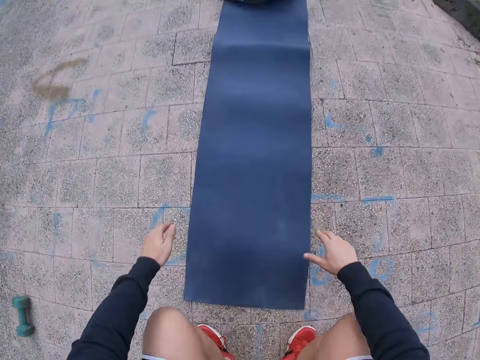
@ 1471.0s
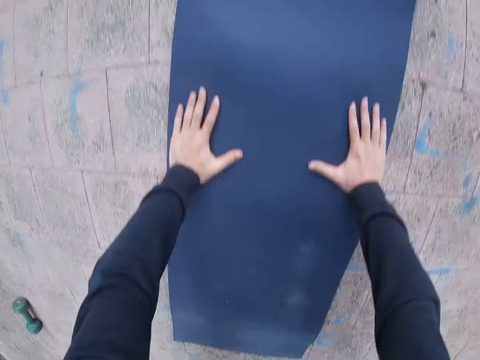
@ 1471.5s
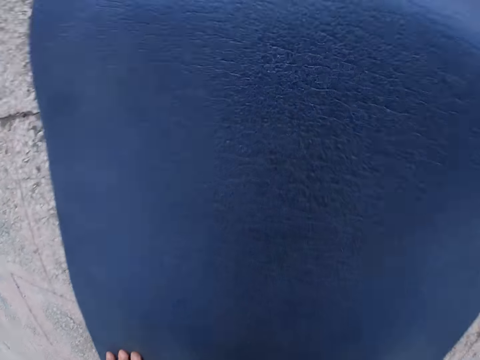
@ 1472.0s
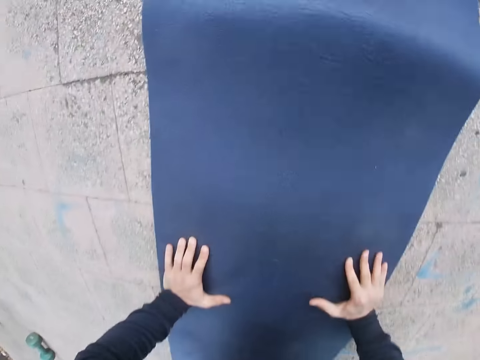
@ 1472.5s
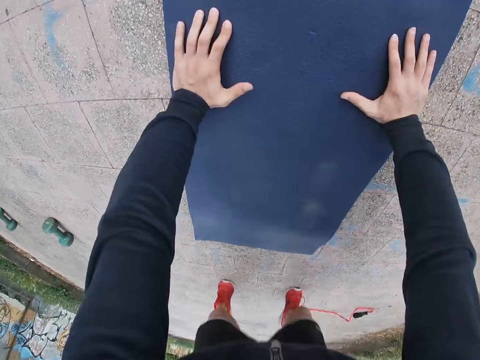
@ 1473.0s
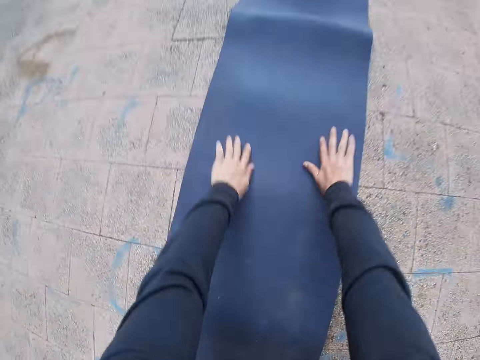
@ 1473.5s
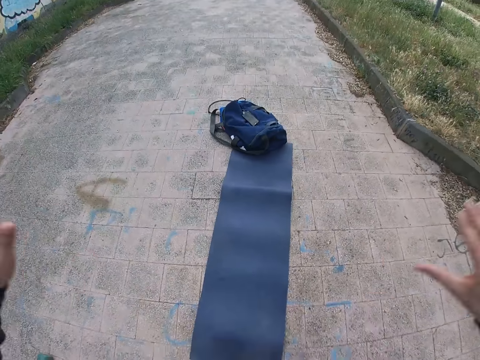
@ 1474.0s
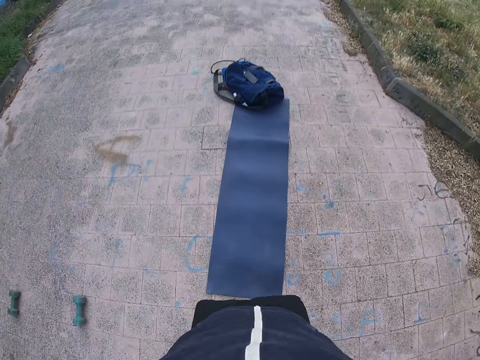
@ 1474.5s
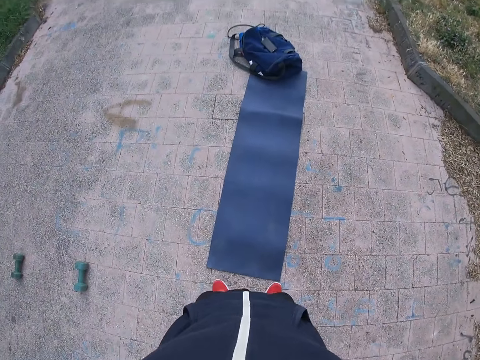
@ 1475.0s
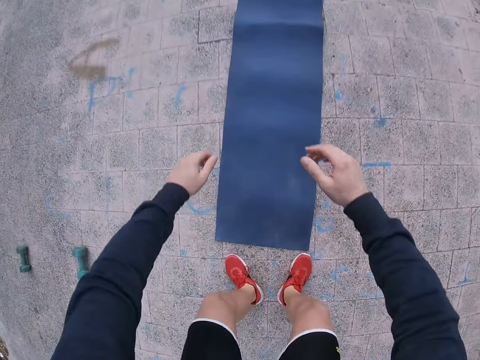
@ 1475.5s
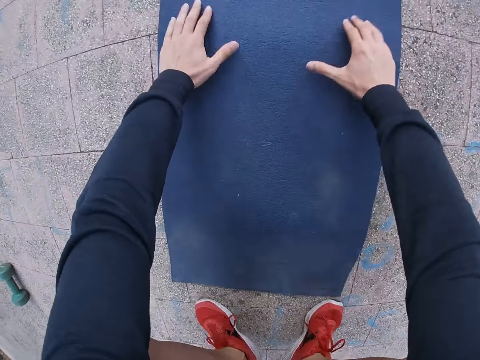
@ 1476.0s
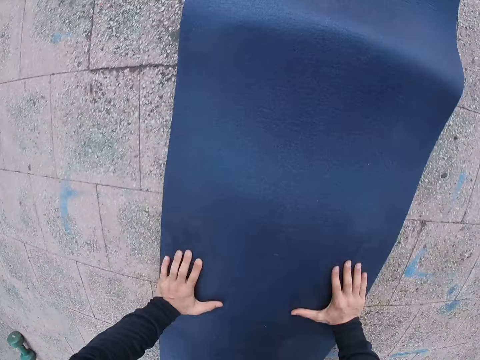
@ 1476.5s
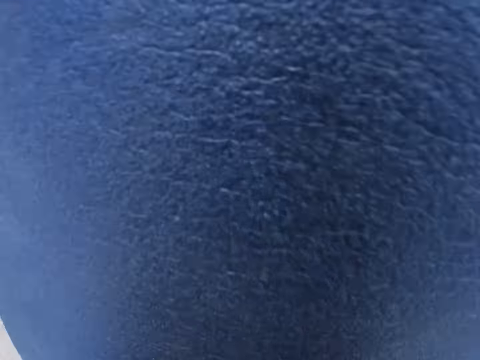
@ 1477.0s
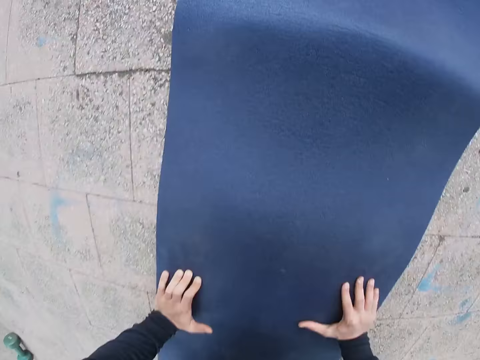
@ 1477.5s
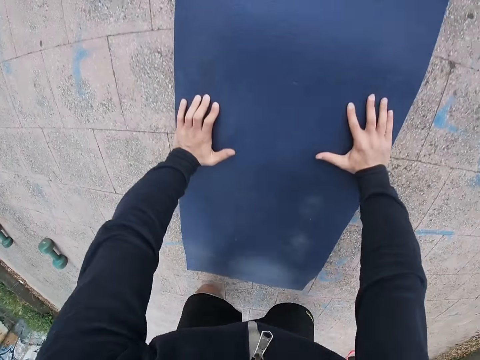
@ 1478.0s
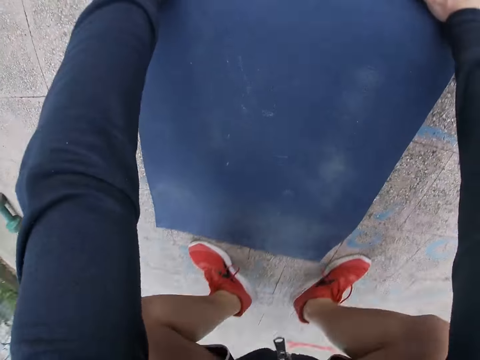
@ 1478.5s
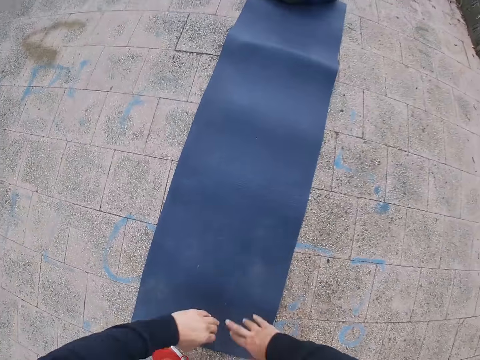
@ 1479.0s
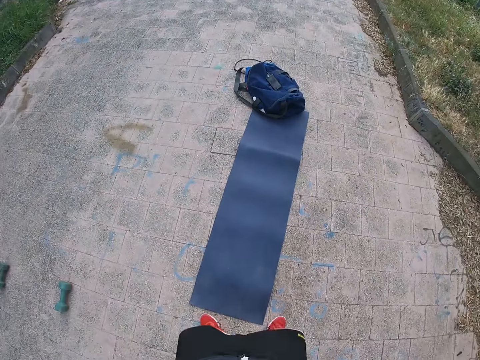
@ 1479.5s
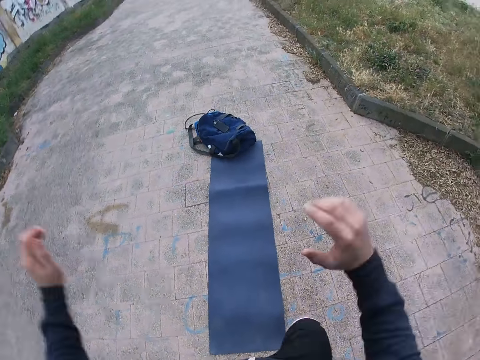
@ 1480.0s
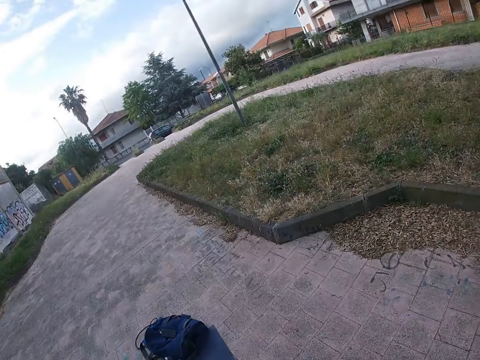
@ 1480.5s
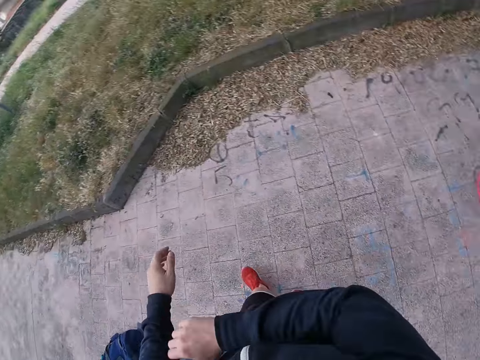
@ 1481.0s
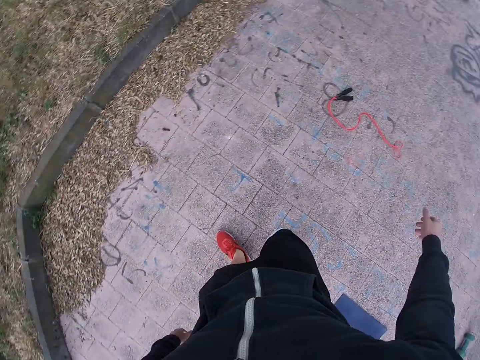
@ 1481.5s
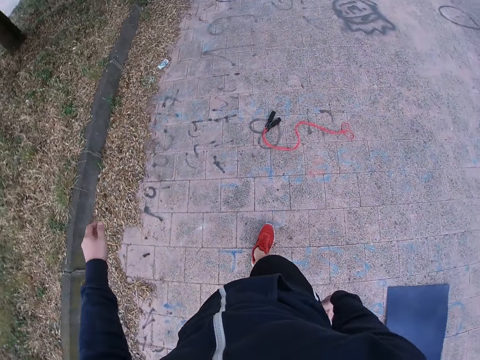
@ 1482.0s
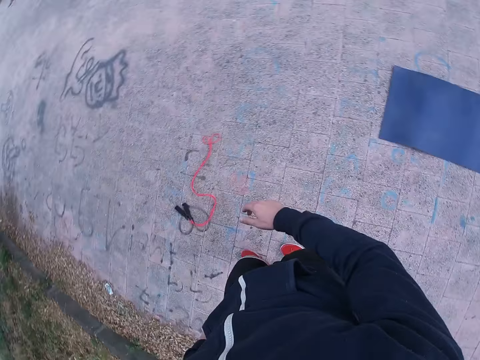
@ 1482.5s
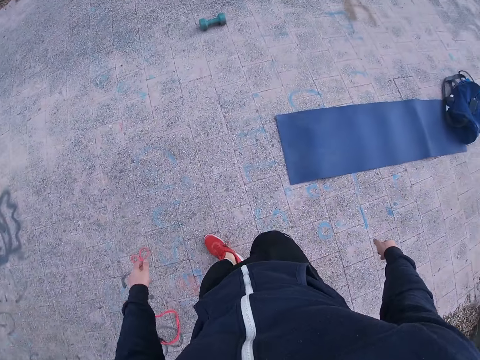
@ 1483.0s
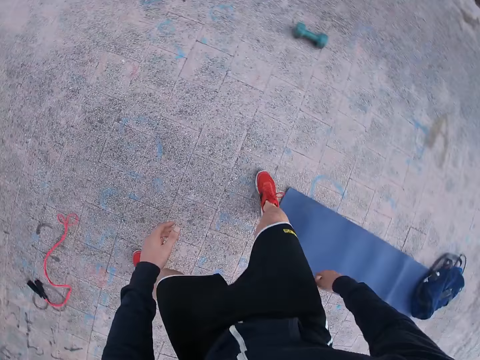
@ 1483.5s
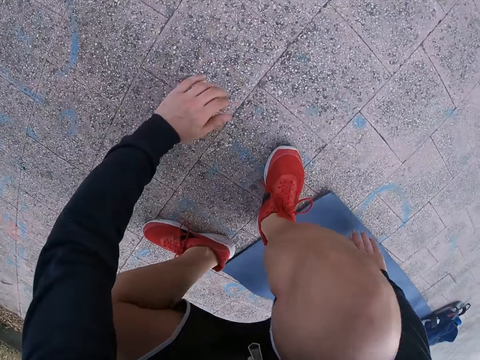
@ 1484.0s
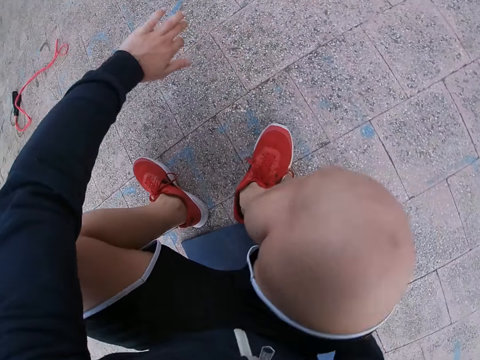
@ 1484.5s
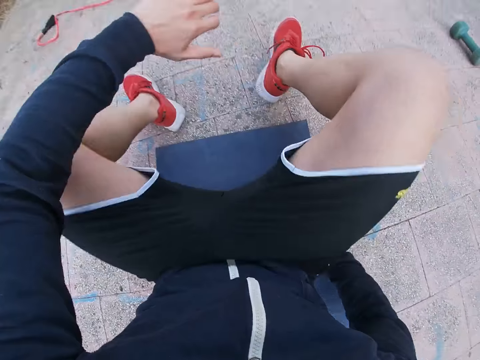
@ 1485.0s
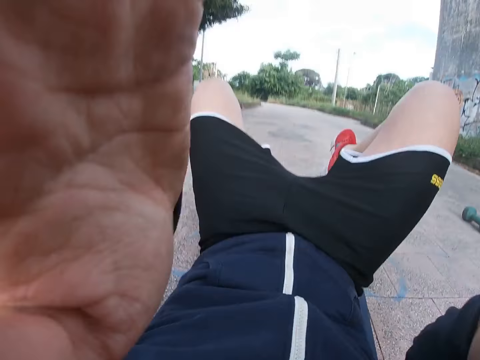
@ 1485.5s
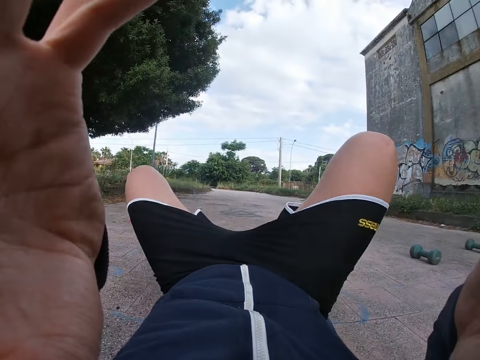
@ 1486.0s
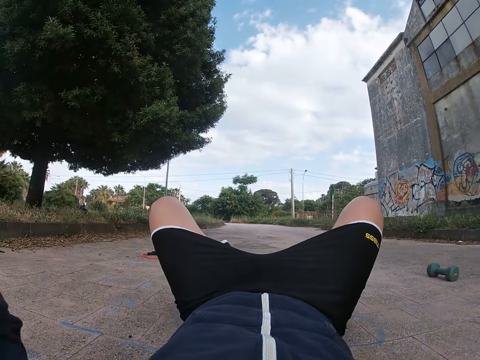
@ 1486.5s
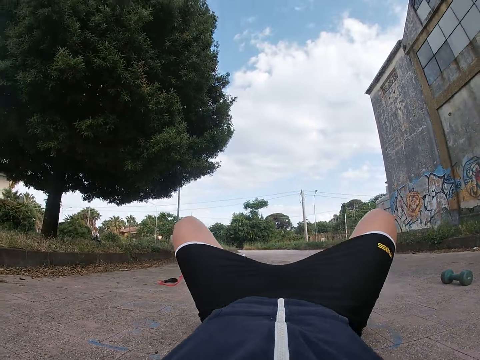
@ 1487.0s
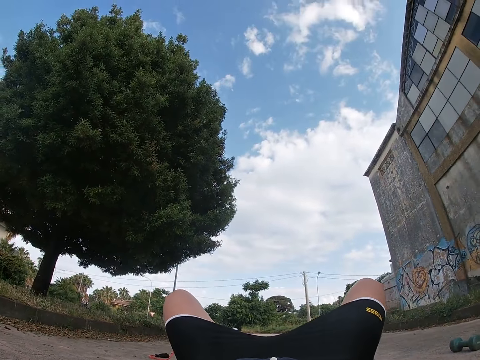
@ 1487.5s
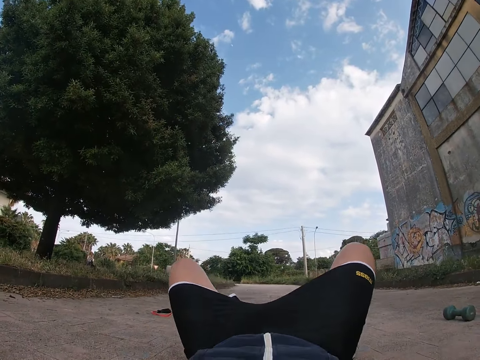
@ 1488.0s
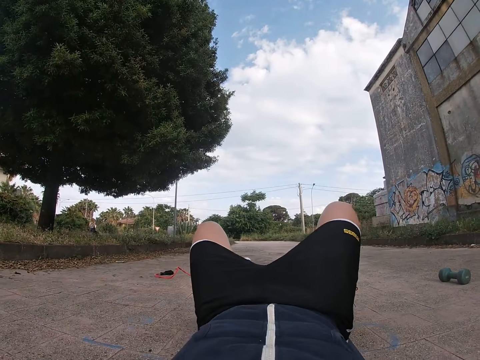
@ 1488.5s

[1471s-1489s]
The camera wearer walks around. He lies on the yoga mat. He sits on the mat. He adjusts the camera. He lies on his back.

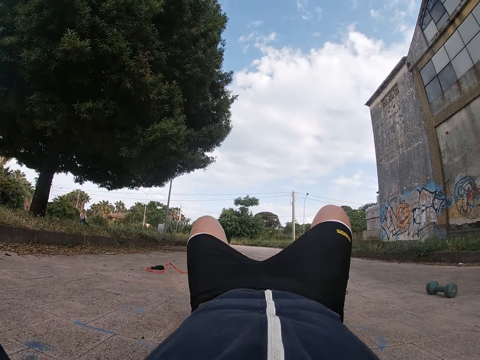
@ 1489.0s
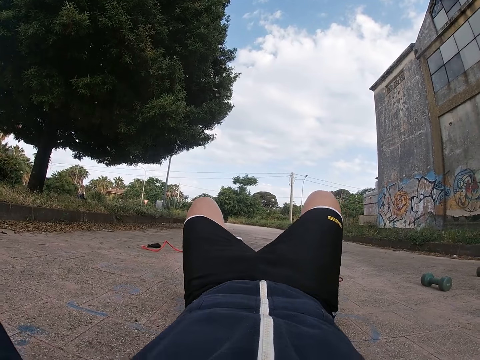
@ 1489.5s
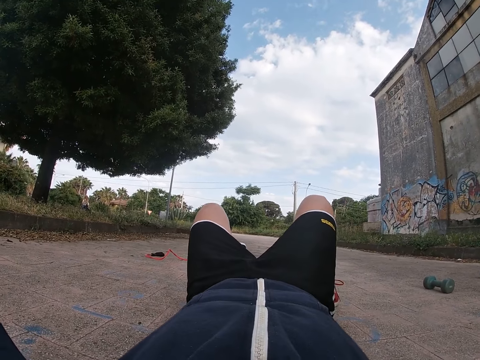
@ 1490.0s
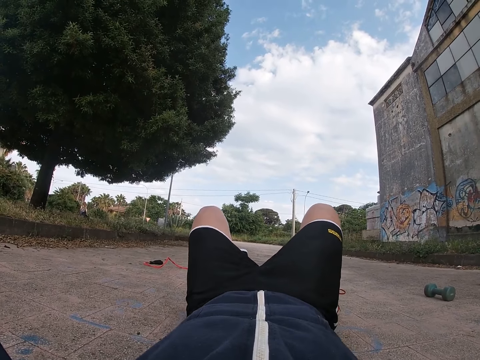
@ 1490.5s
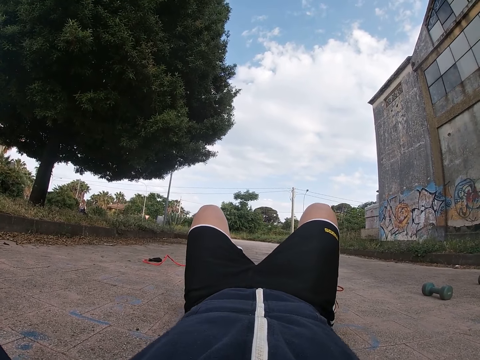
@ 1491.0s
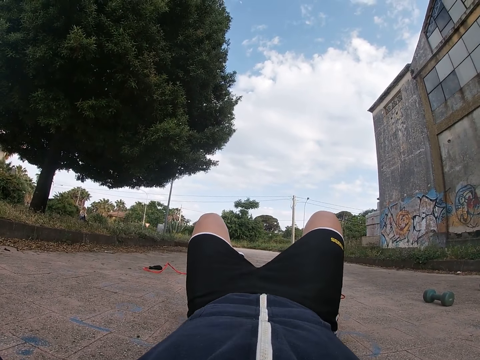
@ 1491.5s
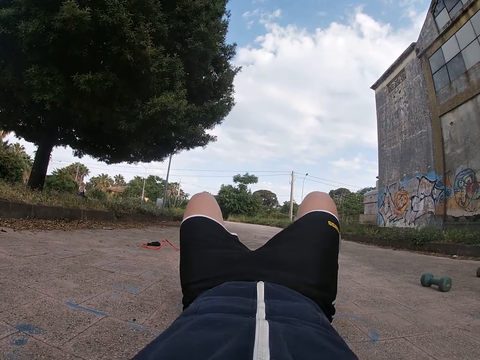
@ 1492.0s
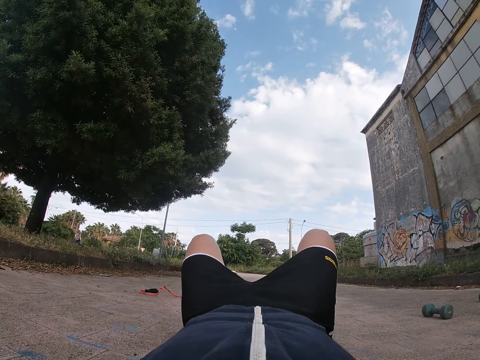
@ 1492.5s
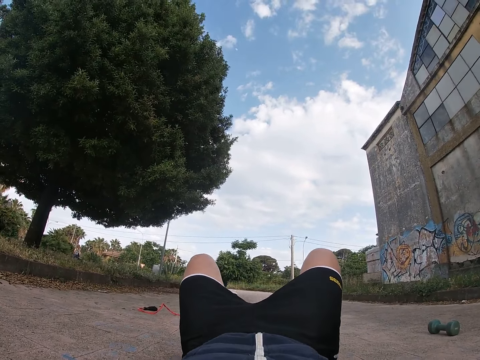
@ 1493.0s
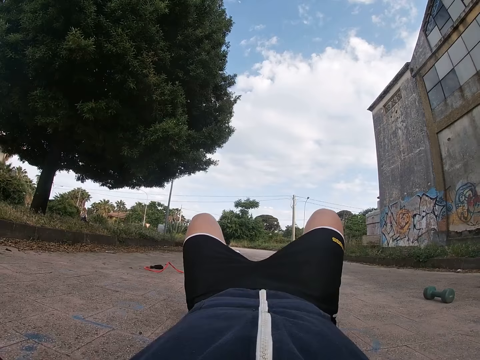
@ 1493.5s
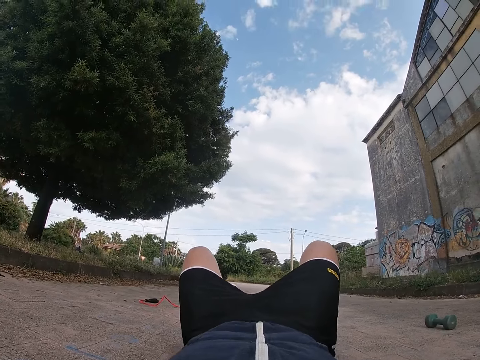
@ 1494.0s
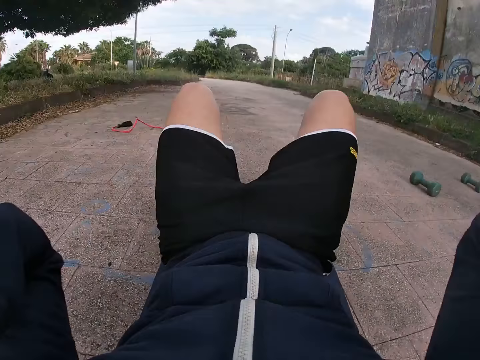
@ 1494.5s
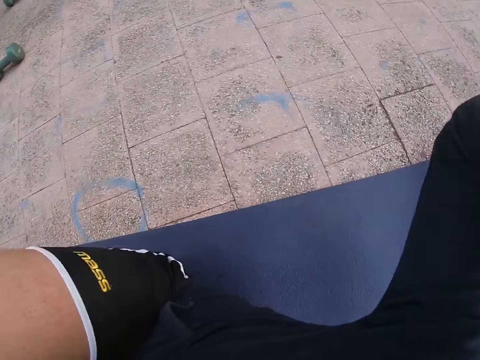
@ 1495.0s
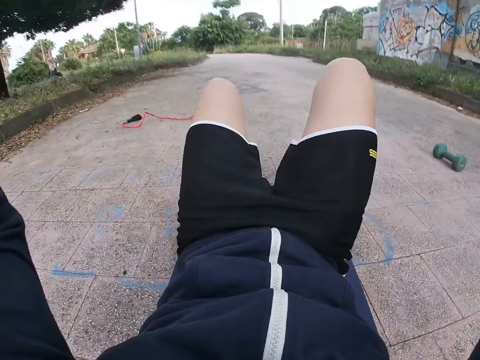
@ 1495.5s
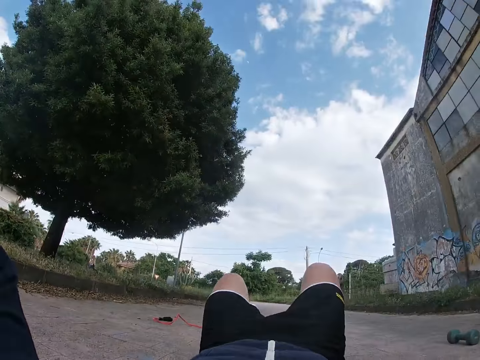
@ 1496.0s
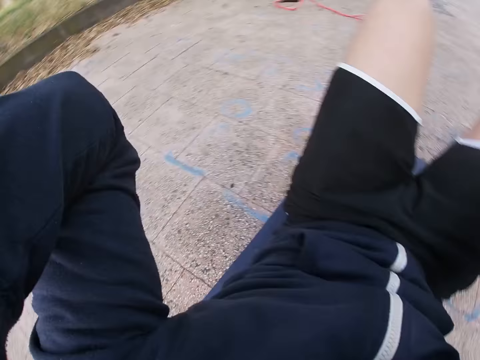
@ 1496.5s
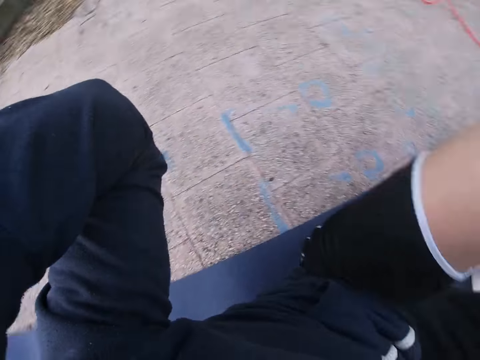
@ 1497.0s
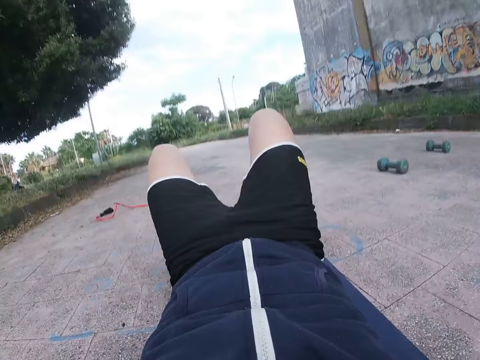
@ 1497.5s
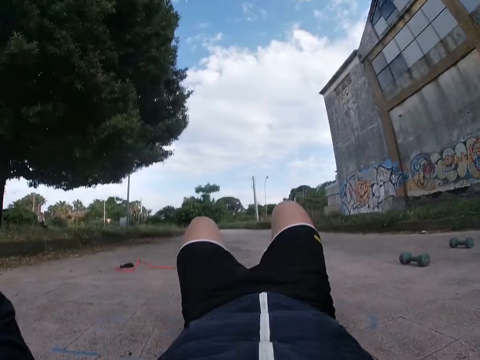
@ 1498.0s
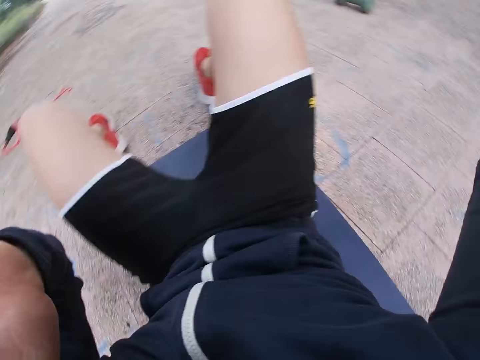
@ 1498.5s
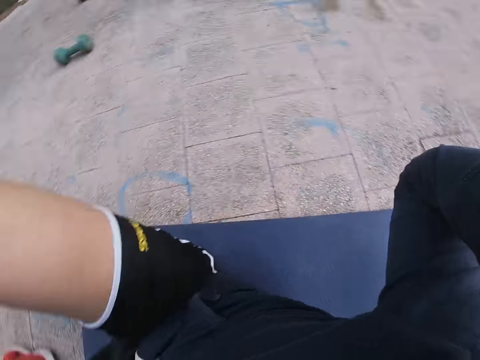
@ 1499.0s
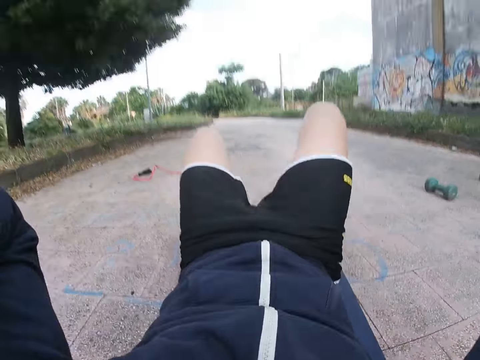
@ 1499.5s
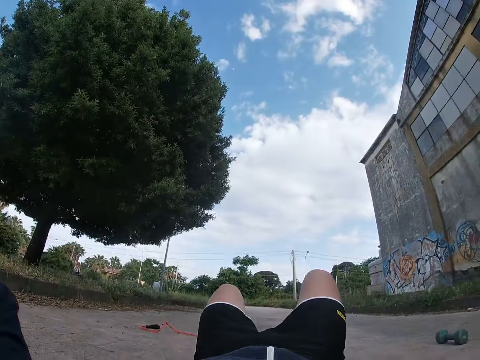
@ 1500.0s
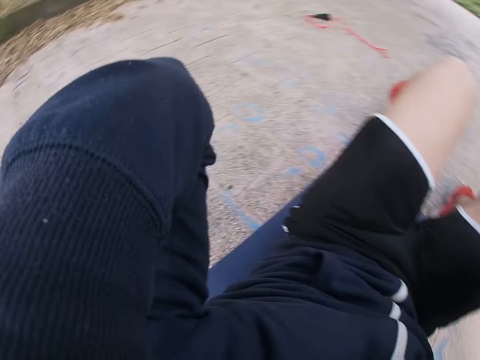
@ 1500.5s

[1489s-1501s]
The camera wearer works out on the yoga mat.
